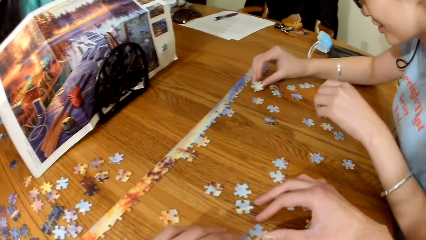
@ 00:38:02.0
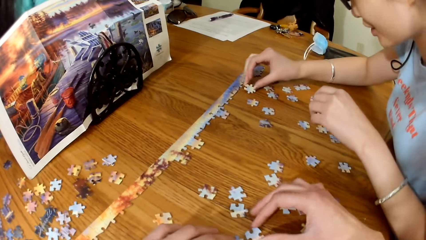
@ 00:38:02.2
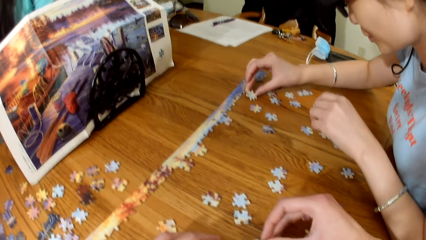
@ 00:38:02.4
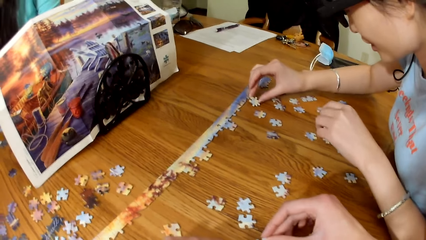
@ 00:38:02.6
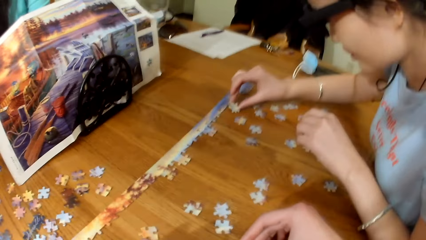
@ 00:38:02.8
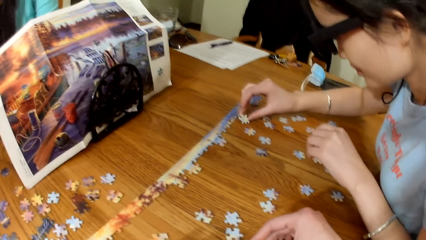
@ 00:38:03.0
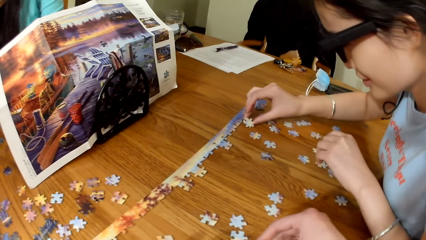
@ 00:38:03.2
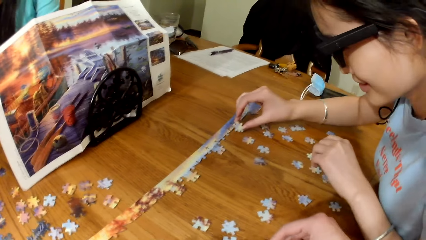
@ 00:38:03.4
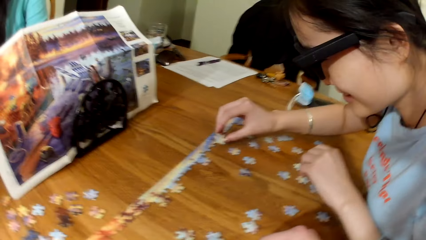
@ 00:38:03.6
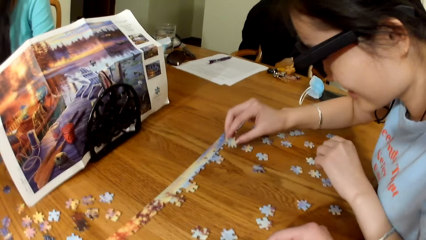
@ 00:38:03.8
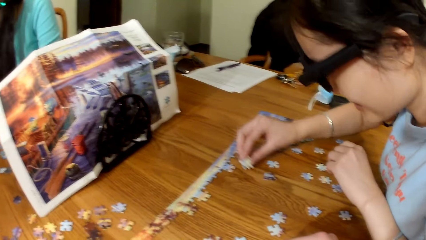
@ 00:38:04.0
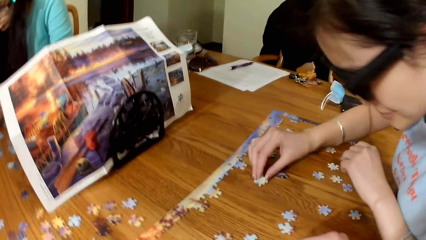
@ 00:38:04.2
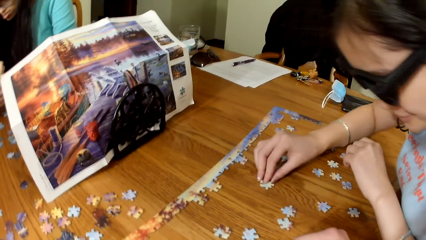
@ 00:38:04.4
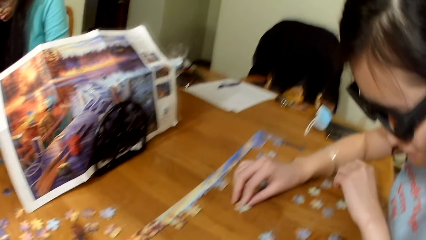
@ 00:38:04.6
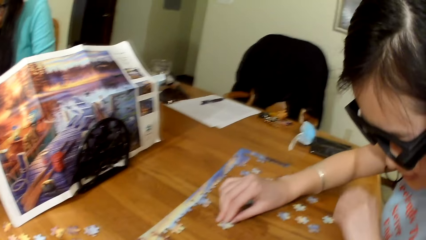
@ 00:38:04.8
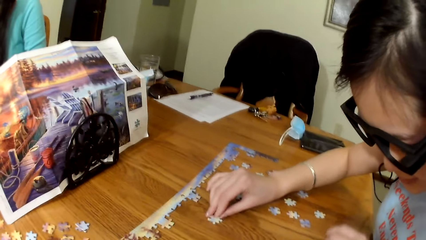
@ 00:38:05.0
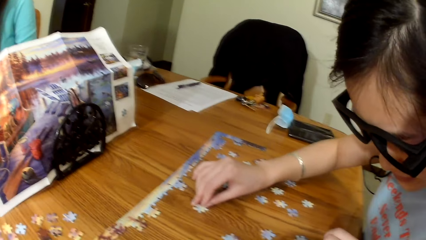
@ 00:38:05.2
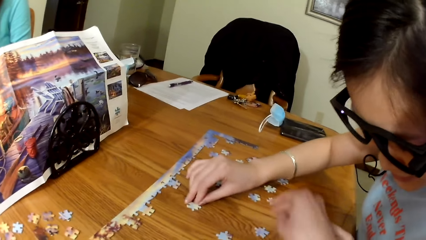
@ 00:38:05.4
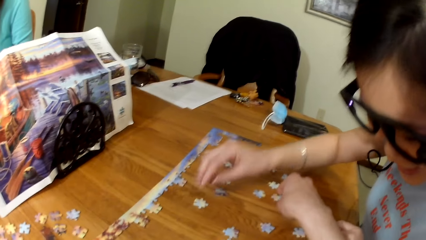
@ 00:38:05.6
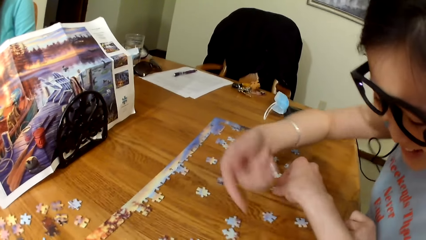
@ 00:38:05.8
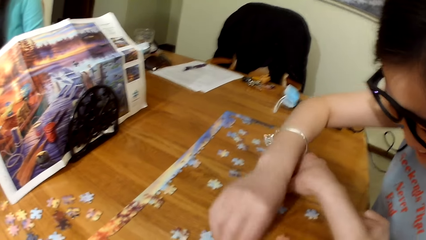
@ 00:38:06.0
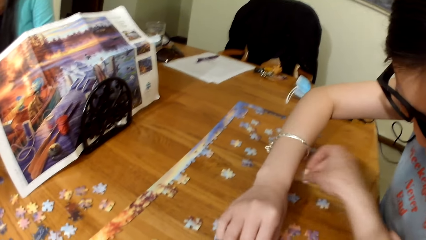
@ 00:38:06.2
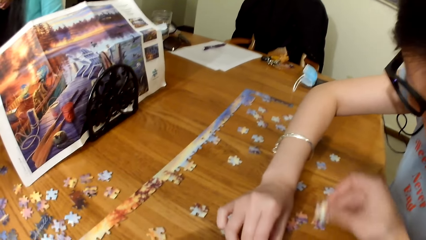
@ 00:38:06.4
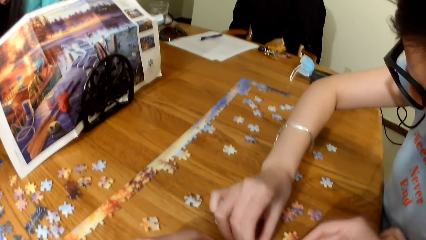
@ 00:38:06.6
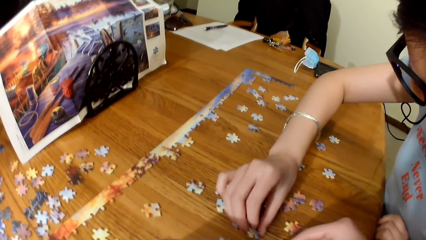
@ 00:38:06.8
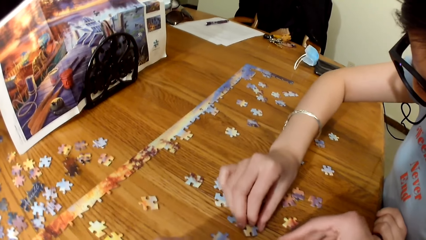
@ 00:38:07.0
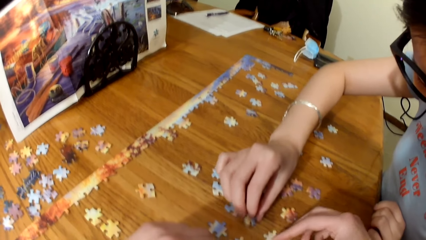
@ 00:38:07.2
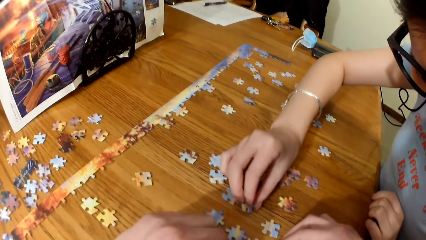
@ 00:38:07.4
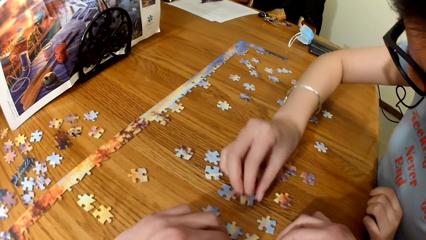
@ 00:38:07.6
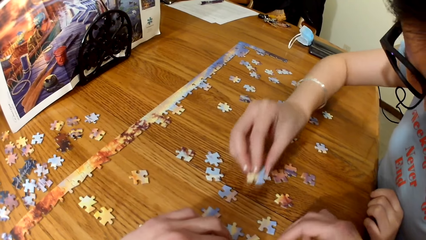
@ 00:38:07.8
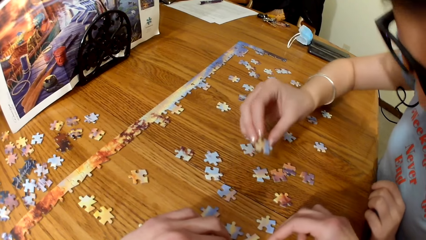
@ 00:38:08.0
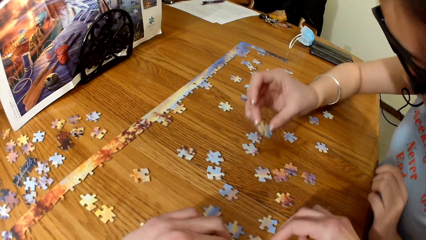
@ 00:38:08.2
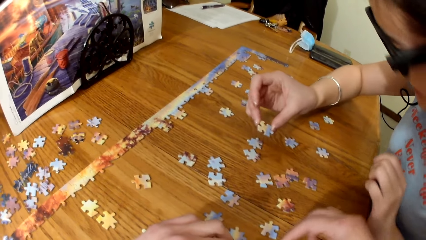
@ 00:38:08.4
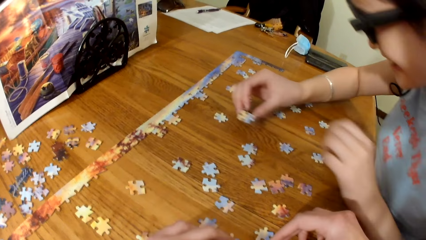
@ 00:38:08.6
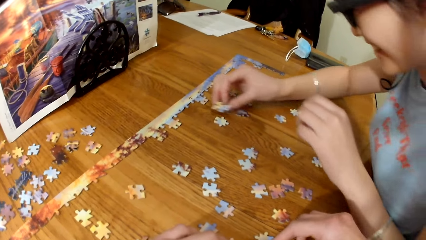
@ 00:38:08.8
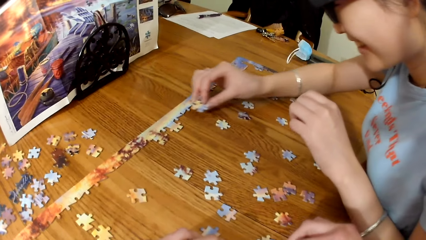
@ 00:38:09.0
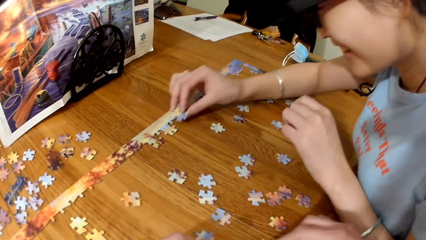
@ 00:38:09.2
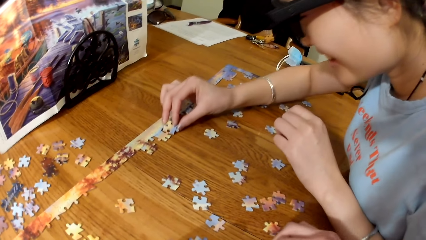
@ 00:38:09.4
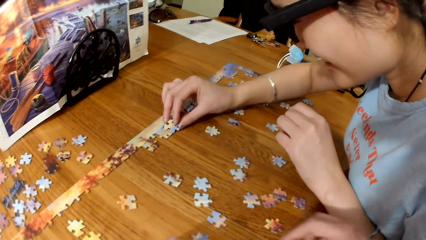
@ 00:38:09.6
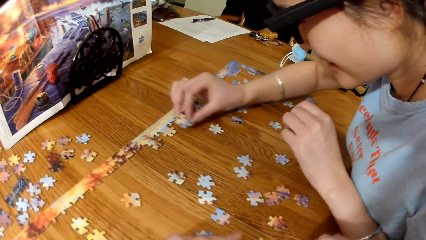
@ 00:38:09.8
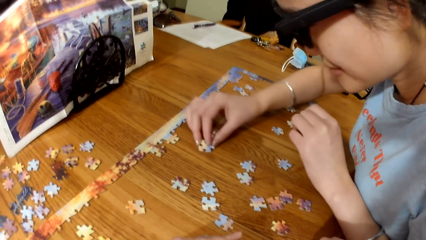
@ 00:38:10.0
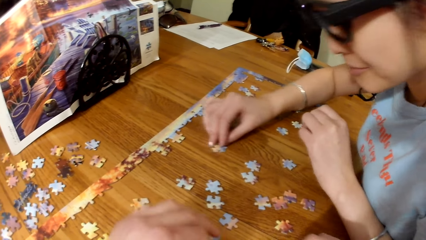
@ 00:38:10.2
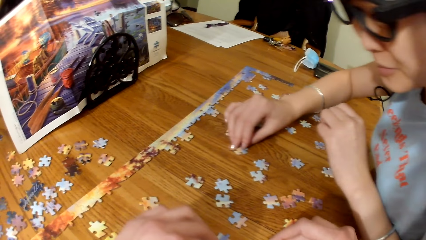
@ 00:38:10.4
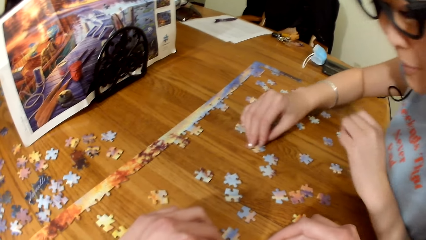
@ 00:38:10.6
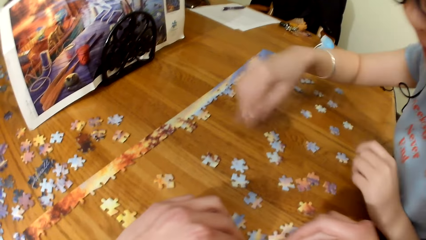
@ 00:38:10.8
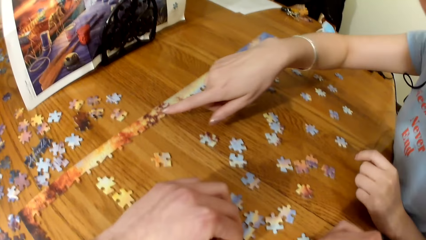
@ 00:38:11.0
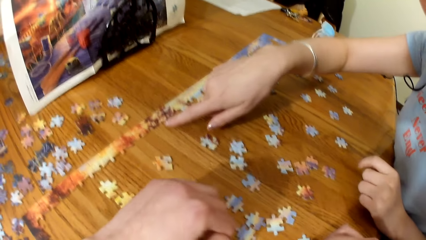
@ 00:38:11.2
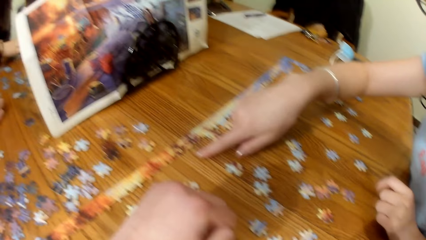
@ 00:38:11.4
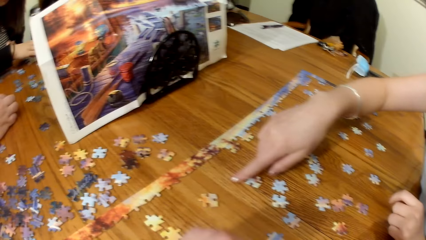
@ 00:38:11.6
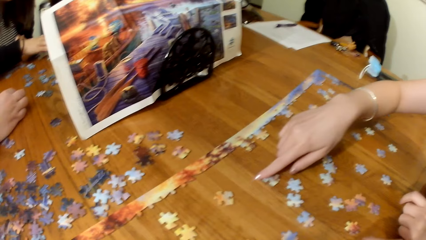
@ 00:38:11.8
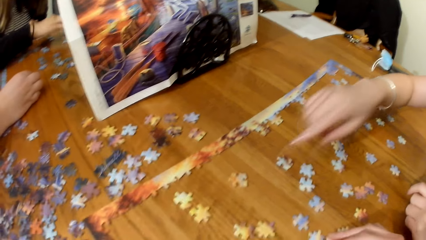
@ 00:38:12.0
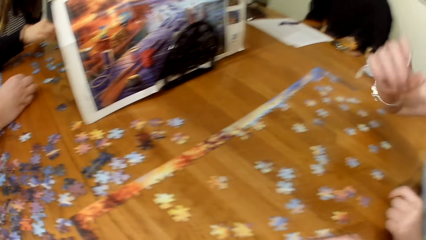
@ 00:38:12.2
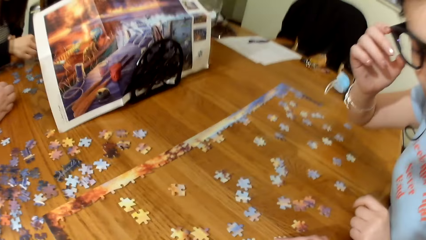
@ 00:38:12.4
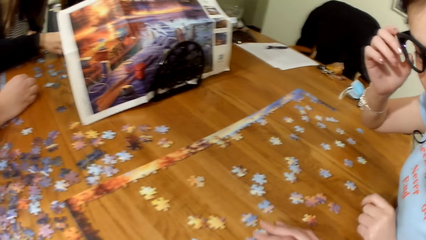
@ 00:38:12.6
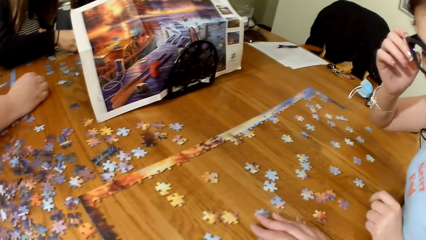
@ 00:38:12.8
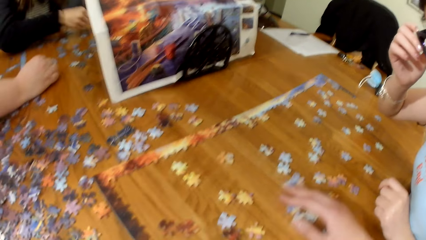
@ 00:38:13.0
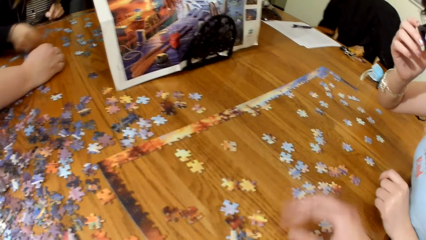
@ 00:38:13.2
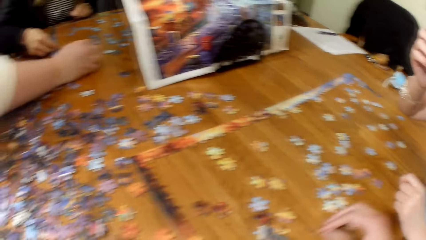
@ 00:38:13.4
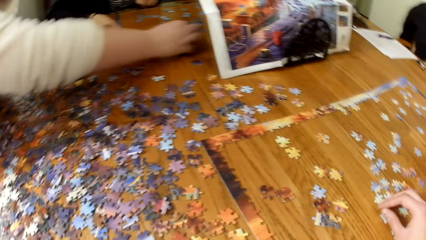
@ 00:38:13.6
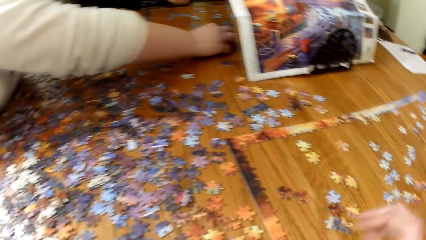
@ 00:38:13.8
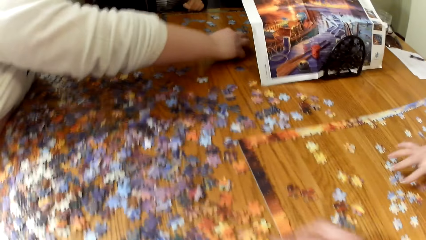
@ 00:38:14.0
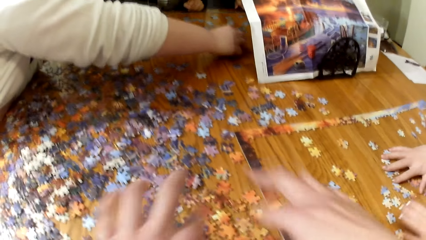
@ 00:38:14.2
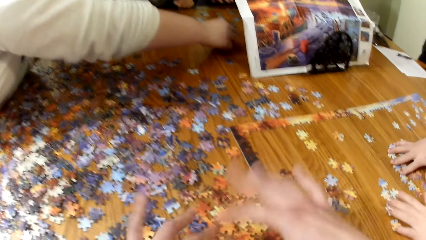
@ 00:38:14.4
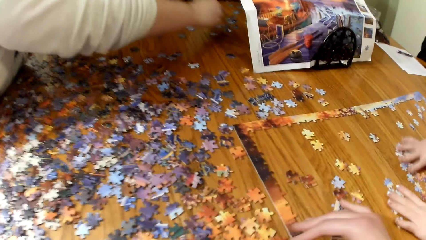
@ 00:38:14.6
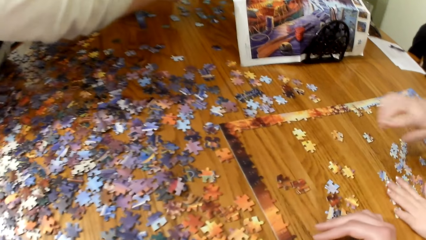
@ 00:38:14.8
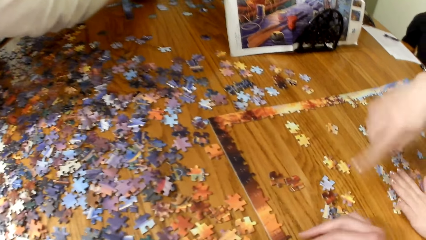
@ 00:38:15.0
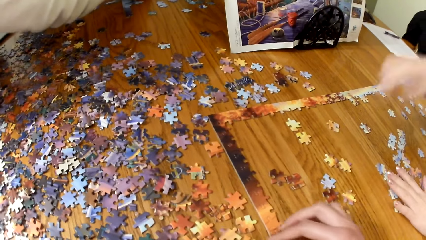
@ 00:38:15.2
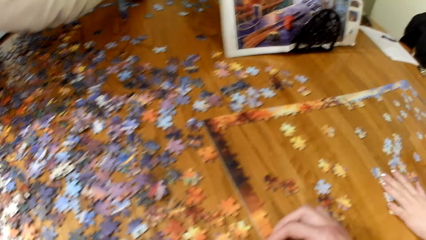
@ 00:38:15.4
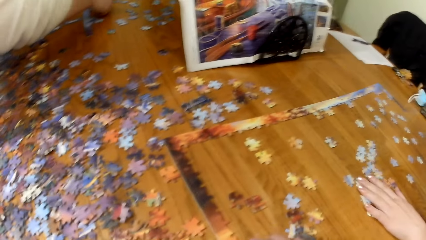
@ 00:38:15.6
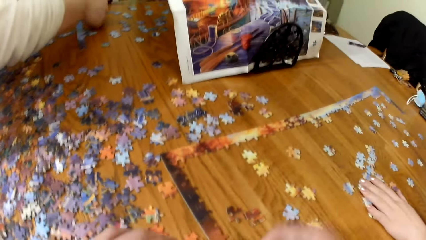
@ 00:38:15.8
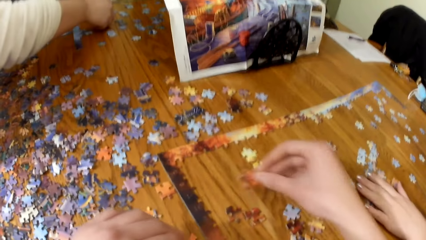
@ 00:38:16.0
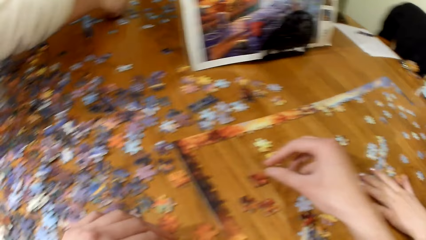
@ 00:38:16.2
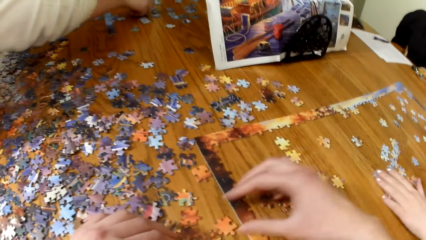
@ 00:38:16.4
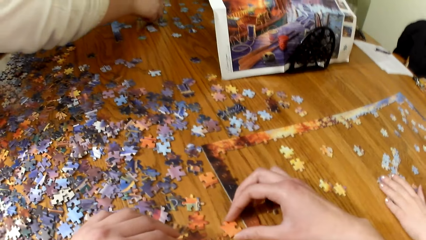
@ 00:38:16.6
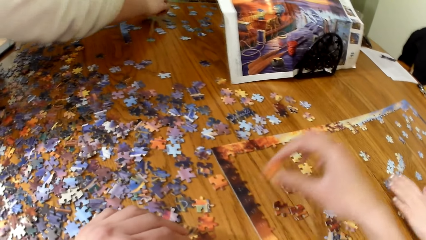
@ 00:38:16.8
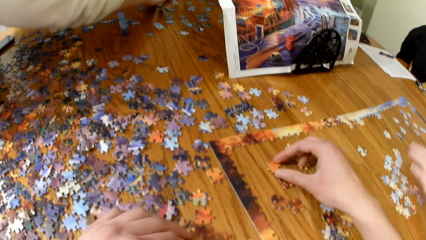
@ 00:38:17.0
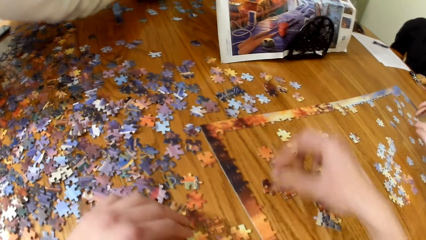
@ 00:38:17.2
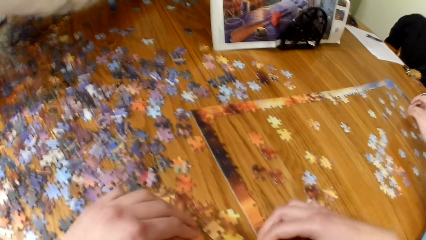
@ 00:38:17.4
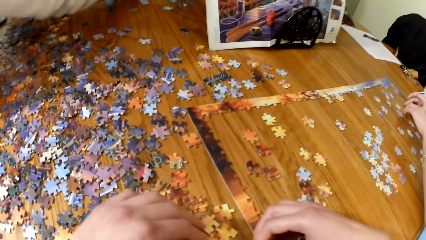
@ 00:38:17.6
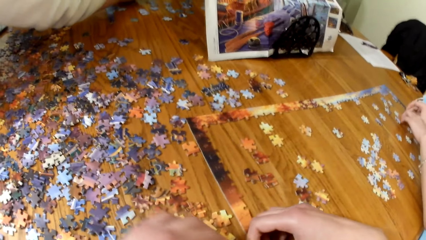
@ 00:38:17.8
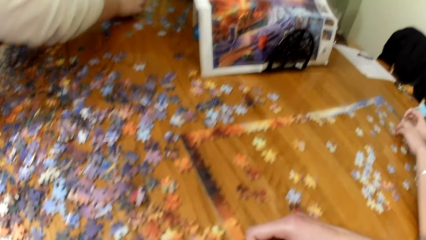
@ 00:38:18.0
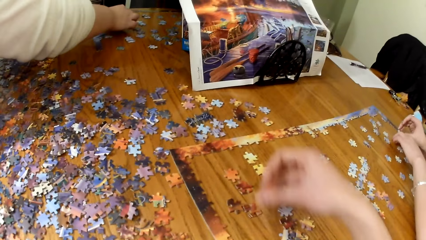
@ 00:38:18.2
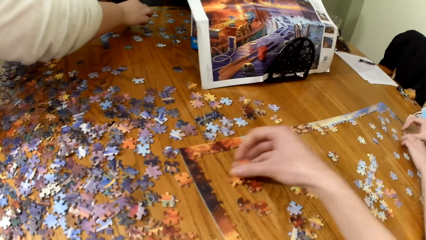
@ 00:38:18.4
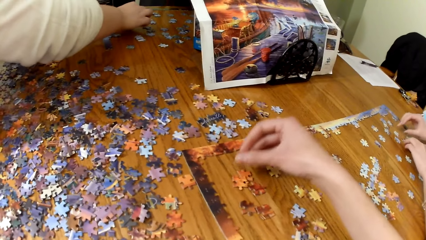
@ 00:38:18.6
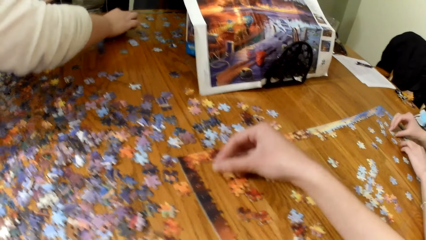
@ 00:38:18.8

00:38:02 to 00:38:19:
A woman looks for puzzle pieces. A lady plays the jigsaw puzzle. The camera wearer picks up a puzzle piece. The lady picks up a puzzle piece from the table. The lady plays the jigsaw puzzle. The camera wearer picks up a puzzle piece. Another lady picks up a puzzle piece from the table. Another woman looks for puzzle pieces. The camera wearer places the puzzle piece on the table. They place the puzzle piece on the table again.
